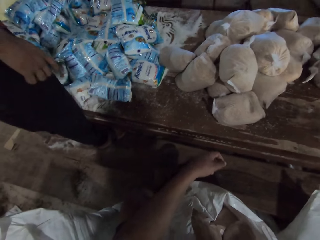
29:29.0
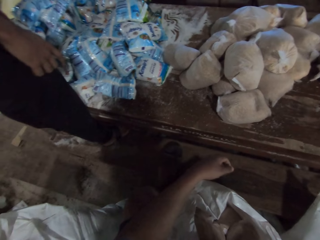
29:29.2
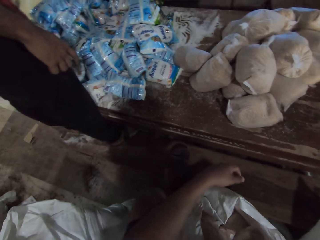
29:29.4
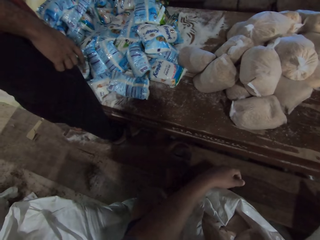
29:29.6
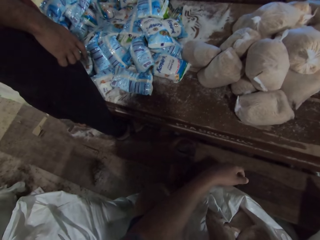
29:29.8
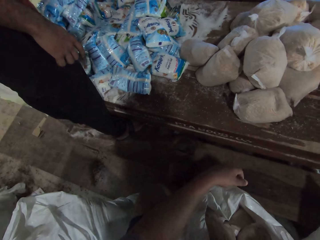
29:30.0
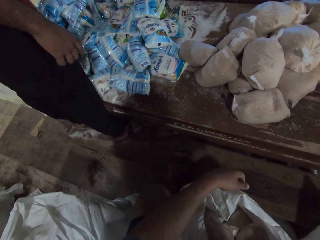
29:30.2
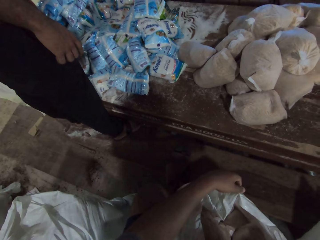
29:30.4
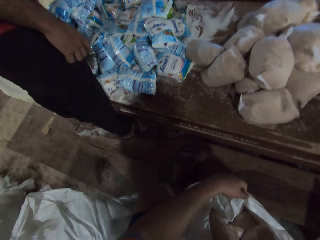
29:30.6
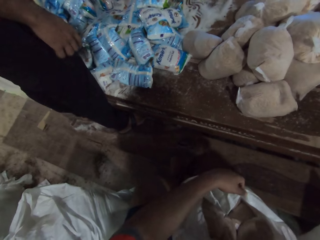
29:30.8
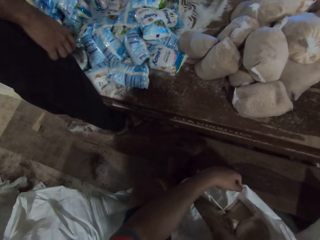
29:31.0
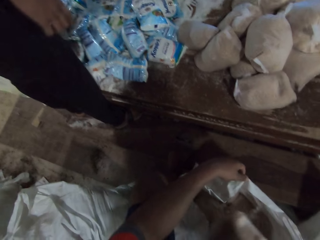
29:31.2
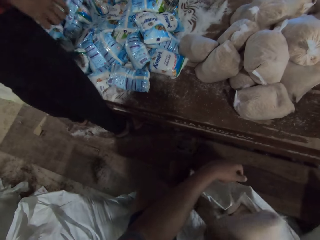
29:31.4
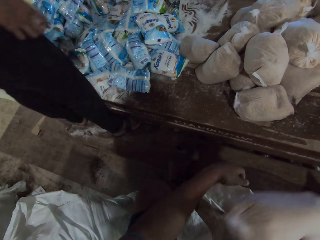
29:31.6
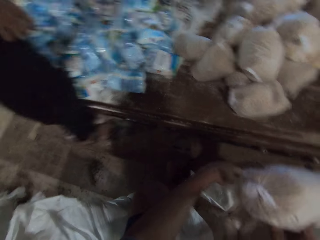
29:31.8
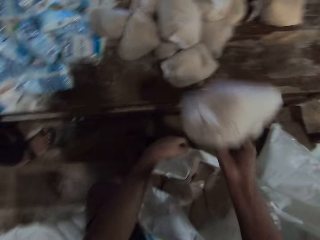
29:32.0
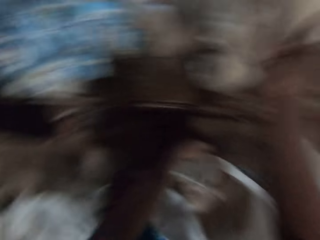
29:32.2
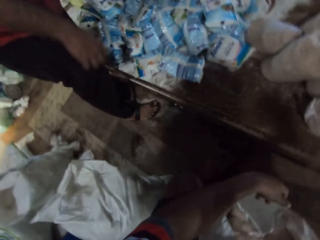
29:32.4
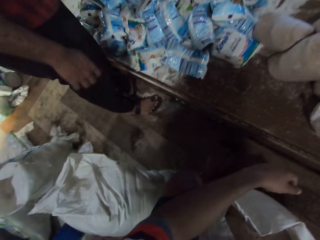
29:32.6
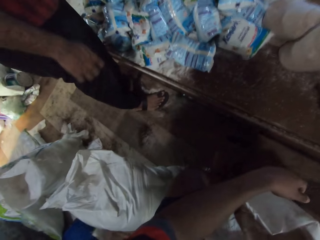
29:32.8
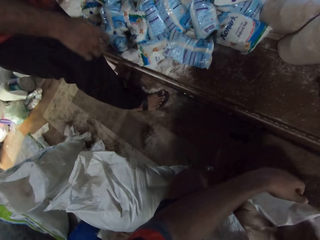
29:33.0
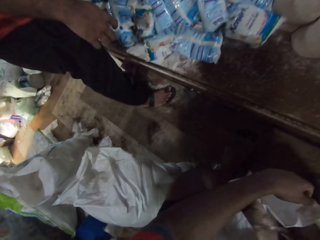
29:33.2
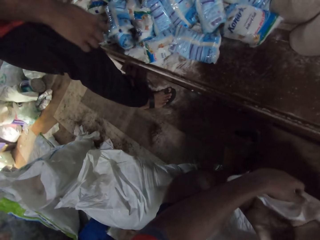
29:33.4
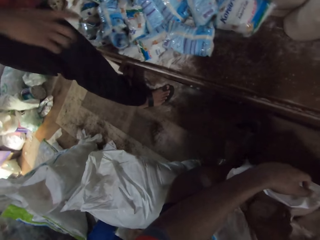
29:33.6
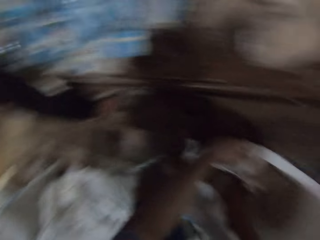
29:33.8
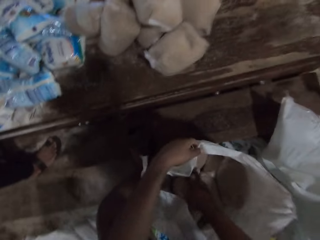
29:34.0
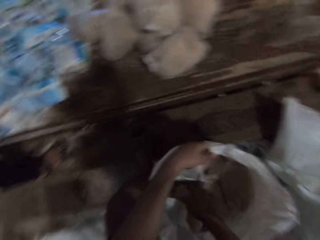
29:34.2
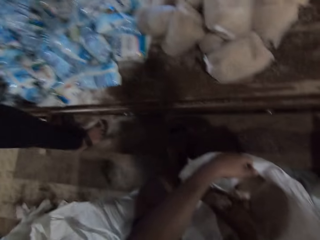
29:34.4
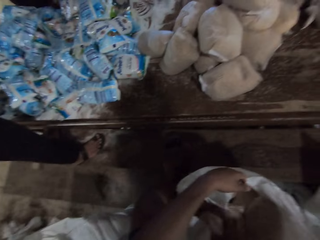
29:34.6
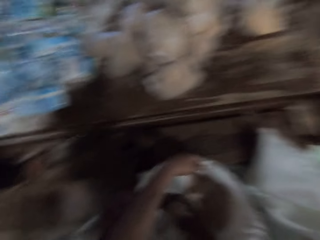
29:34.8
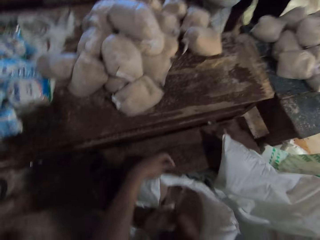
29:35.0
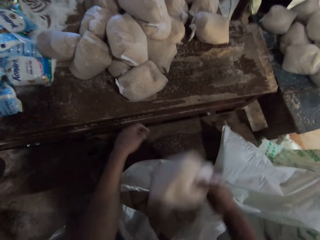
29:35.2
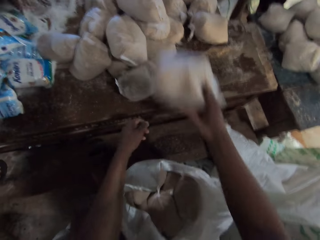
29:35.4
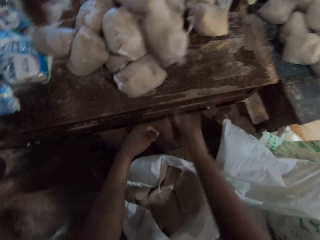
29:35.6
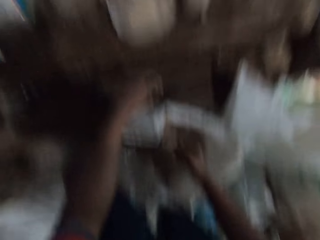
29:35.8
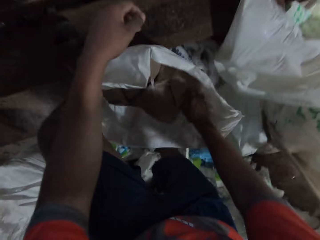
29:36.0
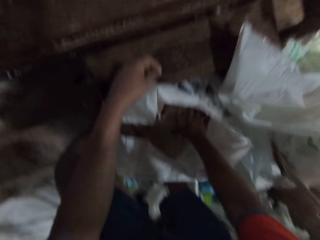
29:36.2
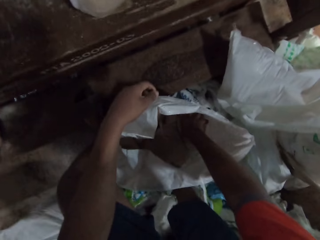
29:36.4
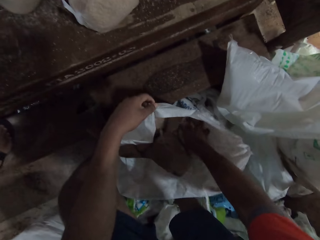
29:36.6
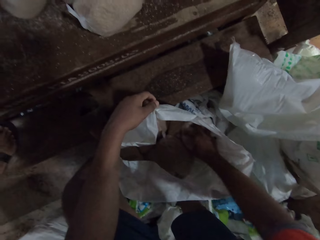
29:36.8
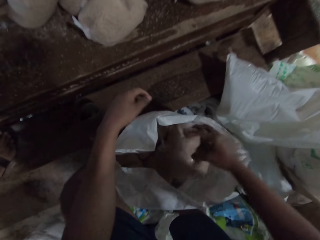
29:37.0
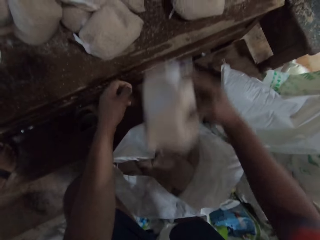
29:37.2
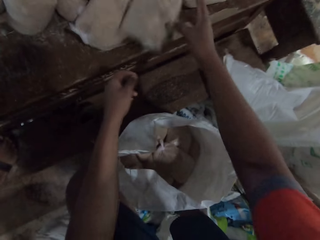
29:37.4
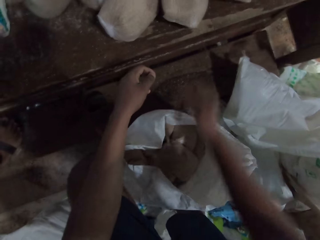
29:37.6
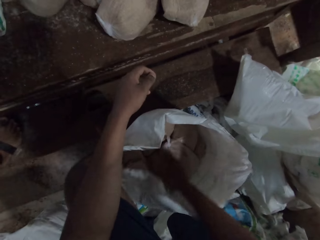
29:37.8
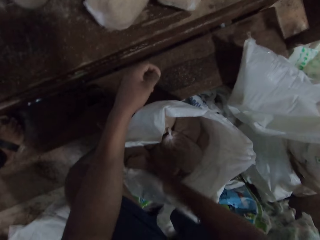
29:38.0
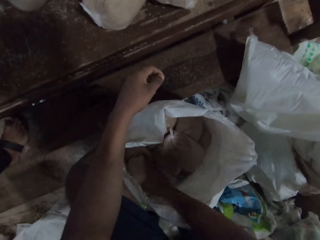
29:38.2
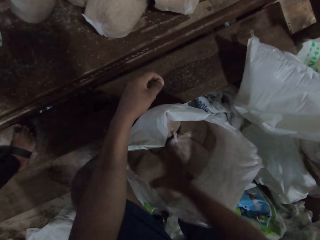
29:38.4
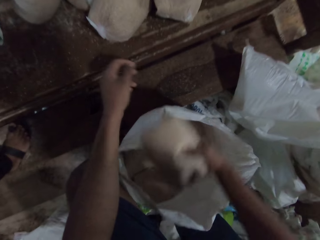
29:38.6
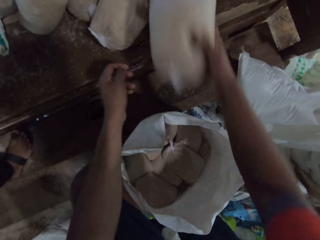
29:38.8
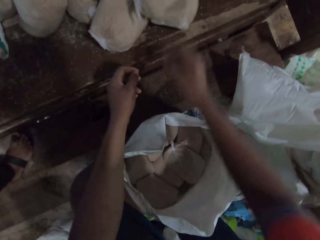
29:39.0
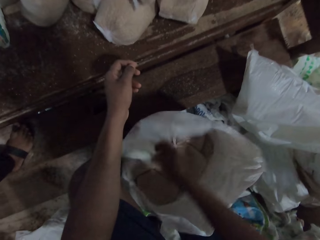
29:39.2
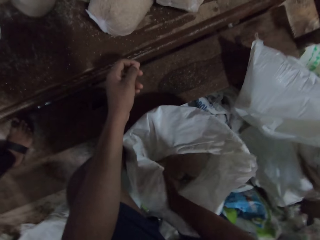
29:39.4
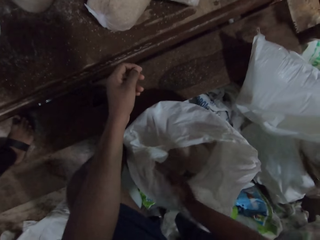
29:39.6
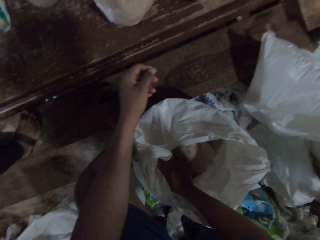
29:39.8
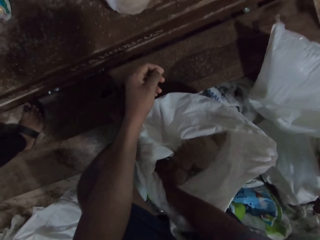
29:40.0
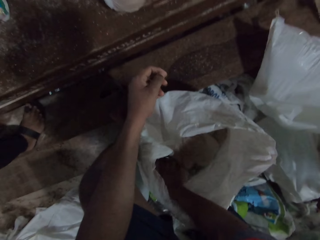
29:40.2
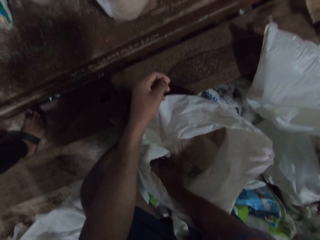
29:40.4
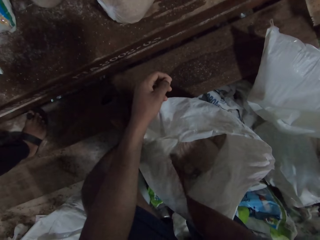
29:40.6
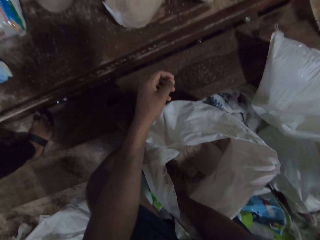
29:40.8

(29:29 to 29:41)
The camera wearer picks up a pack of flour from the sack with his right hand. He throws the pack of flour on the table with his right hand. He arranges sugar on the table. He picks up a pack of flour from the sack with his right hand. He looks around. He throws the pack of flour on the table with his right hand. He picks up a pack of flour from the sack with his right hand. He arranges the sugar on the table. He drops the pack of flour on the table with his right hand. He picks up a pack of flour from the sack with his right hand. He drops the pack of flour on the table with his right hand.

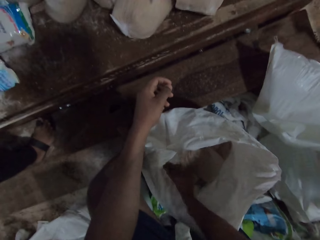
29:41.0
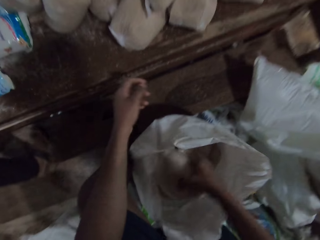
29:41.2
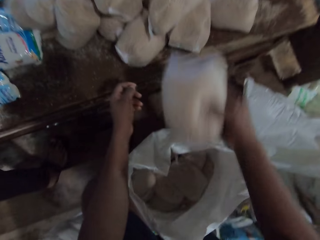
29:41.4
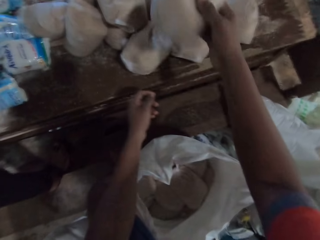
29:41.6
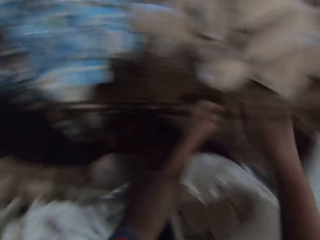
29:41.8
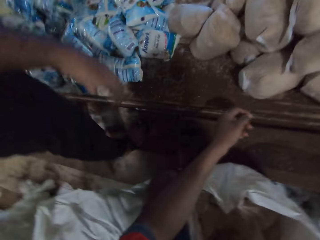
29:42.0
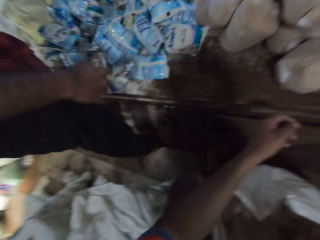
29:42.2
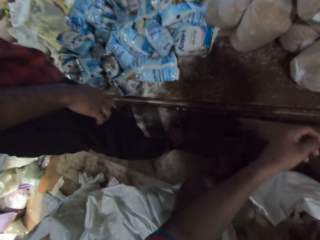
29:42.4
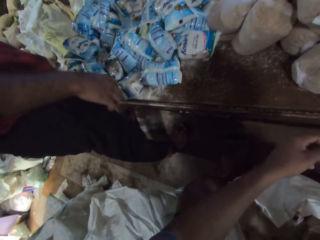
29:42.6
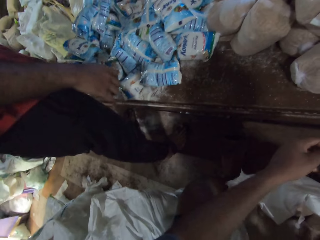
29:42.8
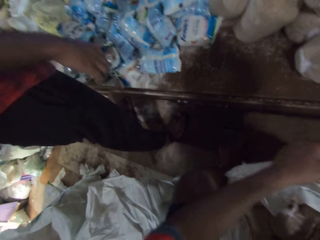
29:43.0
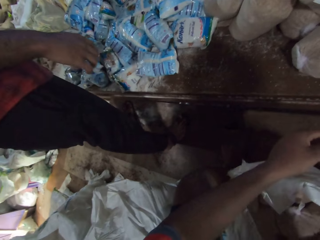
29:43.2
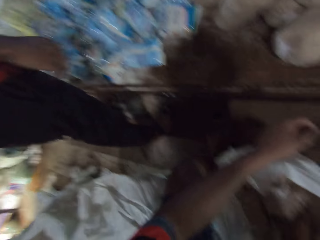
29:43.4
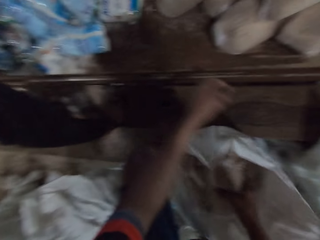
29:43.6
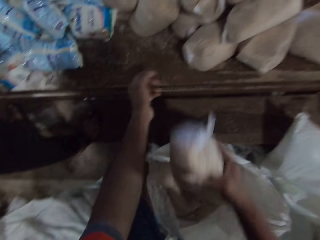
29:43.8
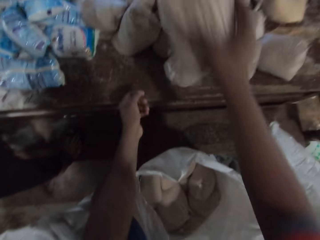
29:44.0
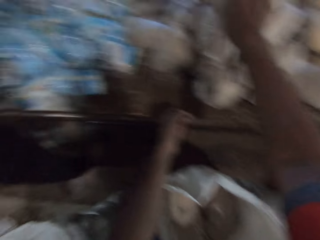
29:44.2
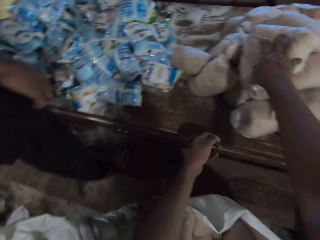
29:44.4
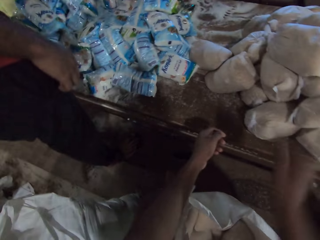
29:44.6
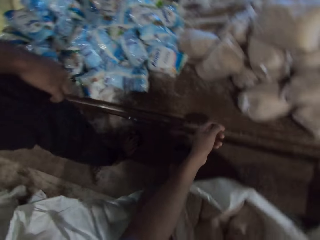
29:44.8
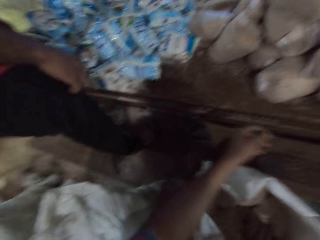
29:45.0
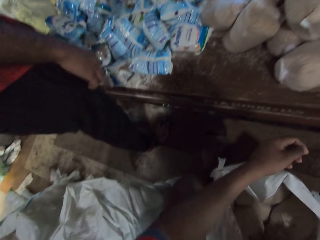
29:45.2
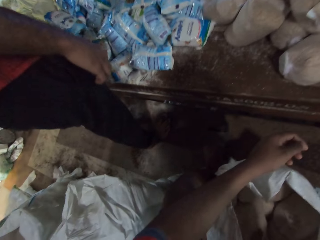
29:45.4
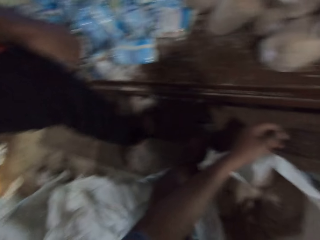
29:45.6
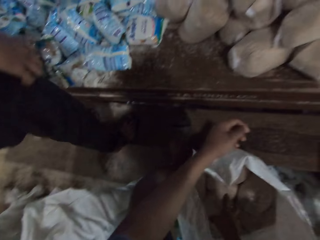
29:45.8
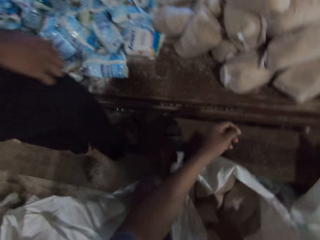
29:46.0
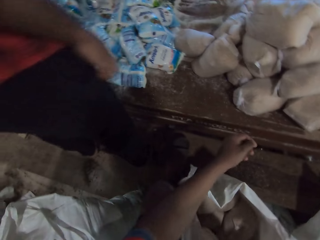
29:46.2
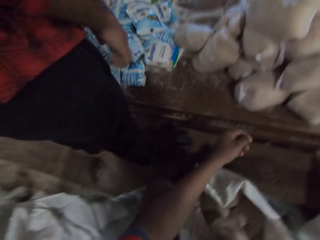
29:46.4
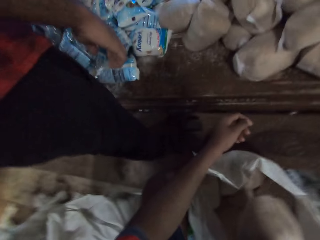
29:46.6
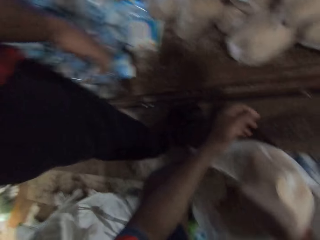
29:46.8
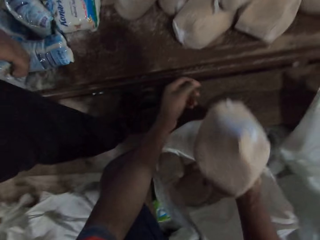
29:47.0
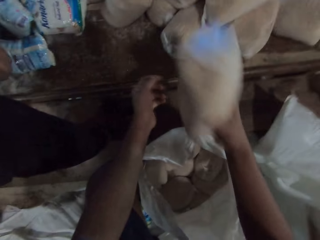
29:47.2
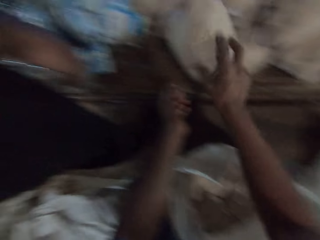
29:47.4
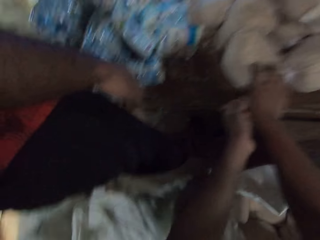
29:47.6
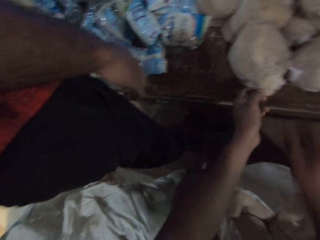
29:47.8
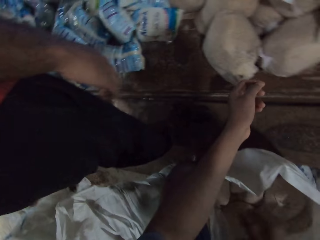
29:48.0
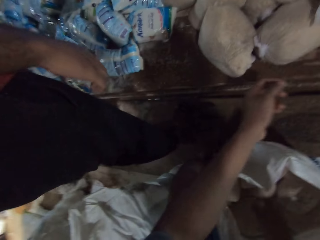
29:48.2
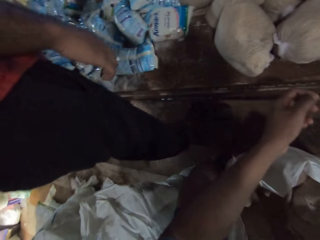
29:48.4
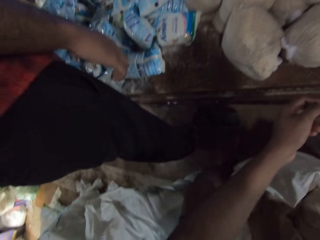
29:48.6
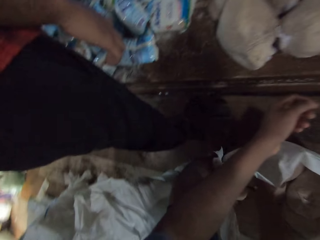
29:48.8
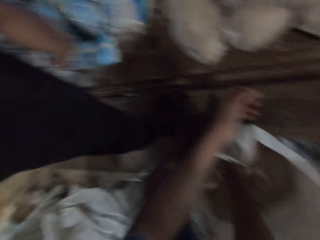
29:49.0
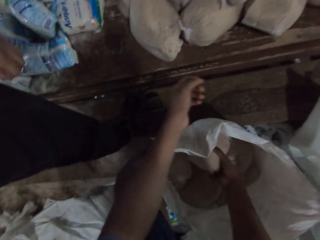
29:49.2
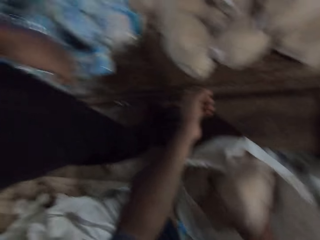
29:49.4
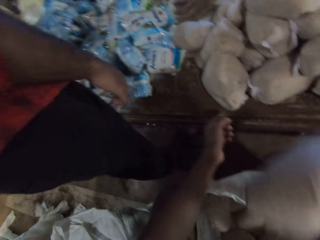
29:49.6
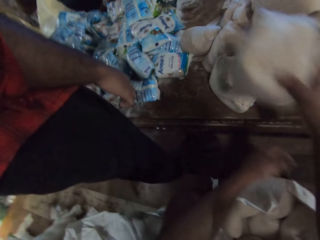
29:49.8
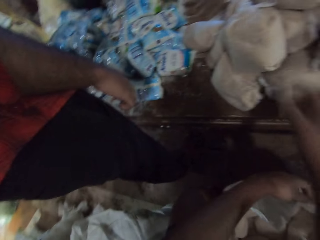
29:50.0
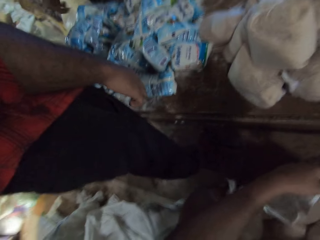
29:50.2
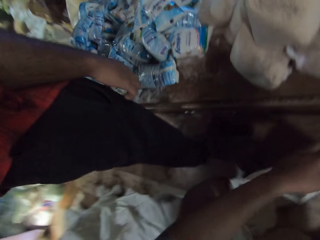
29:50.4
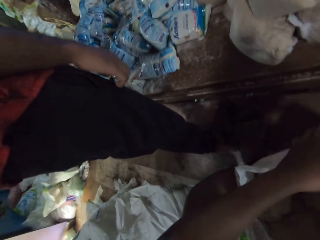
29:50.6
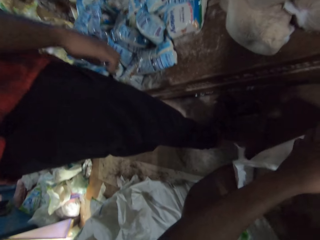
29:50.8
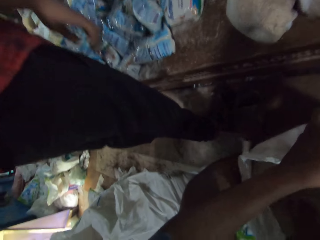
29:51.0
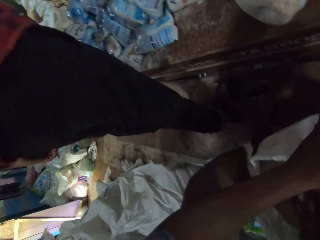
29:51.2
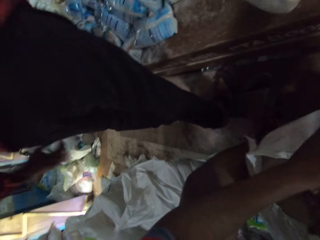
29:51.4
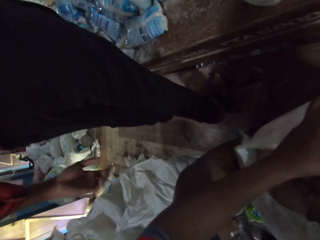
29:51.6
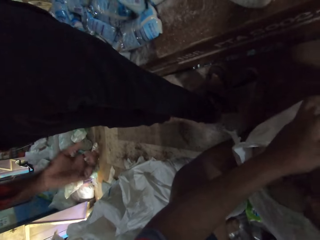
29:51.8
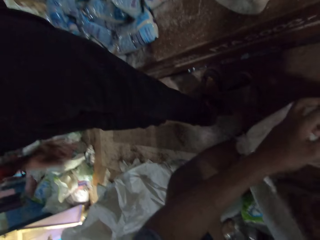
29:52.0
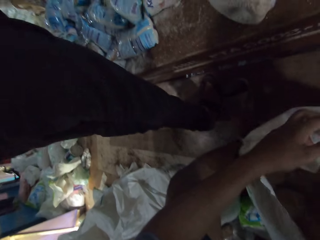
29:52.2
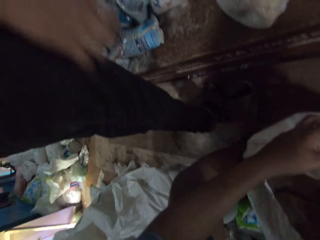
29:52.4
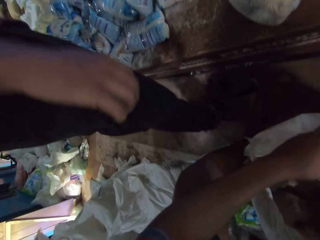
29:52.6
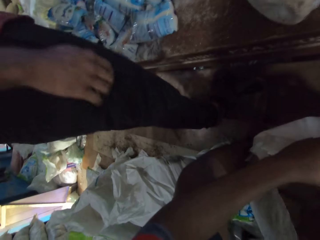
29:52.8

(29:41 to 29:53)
The camera wearer picks up a pack of flour from the sack with his right hand. He drops the pack of flour on the table with his right hand. He looks around. He picks up a pack of flour from the sack with his right hand. He drops the pack of flour on the table with his right hand. He arranges sugar on the table. He picks up a pack of flour from the sack with his right hand. He drops the pack of flour on the table with his right hand. He picks up a pack of flour from the sack with his right hand.
